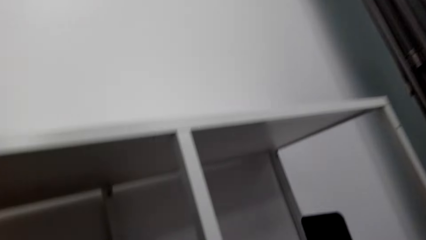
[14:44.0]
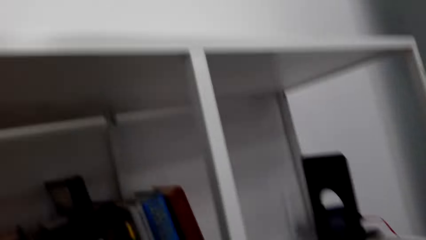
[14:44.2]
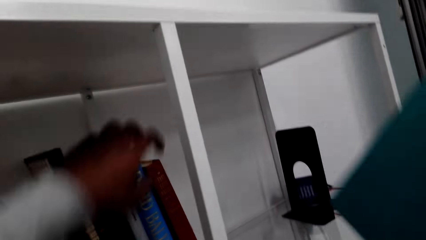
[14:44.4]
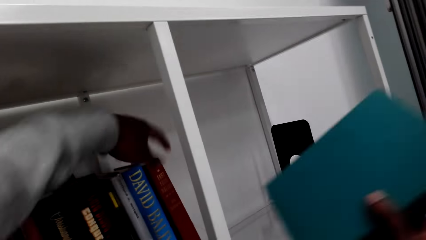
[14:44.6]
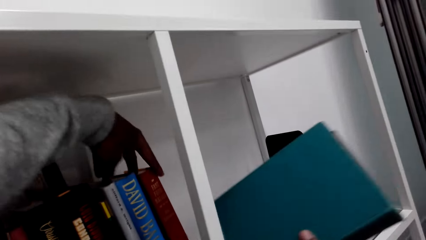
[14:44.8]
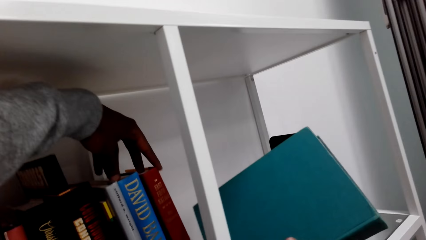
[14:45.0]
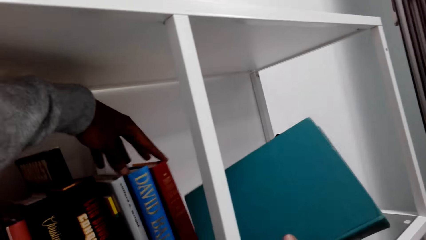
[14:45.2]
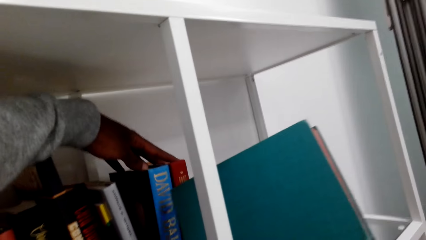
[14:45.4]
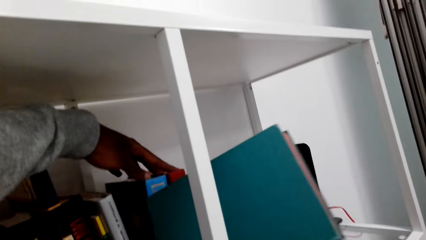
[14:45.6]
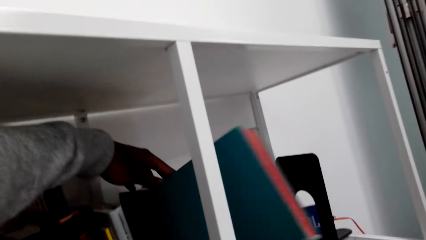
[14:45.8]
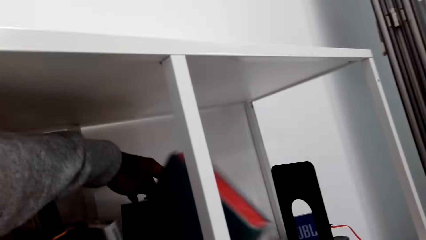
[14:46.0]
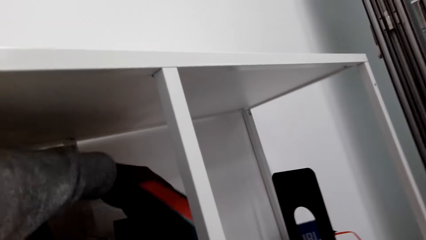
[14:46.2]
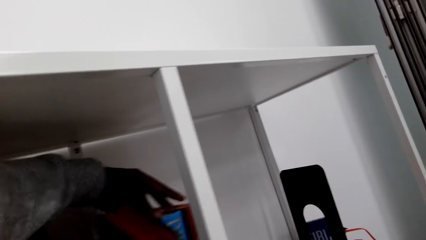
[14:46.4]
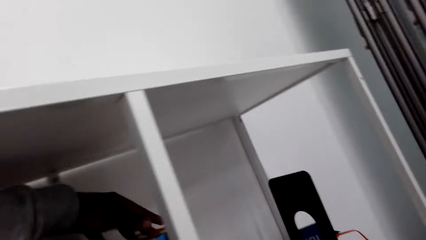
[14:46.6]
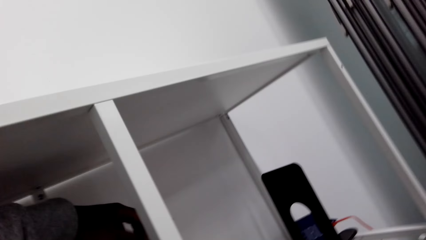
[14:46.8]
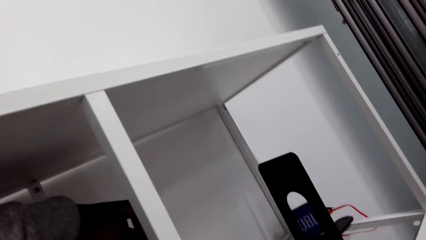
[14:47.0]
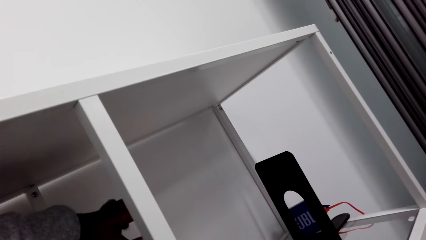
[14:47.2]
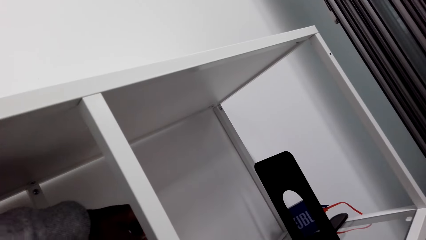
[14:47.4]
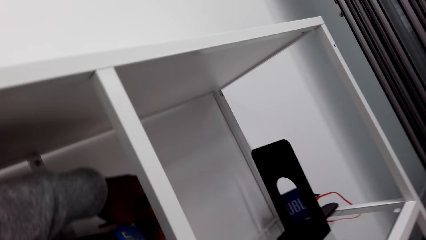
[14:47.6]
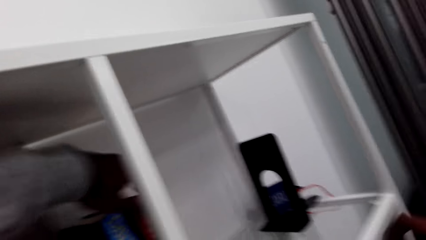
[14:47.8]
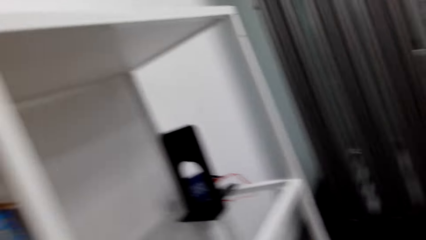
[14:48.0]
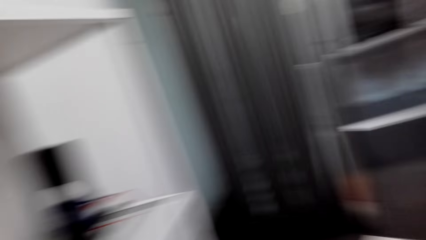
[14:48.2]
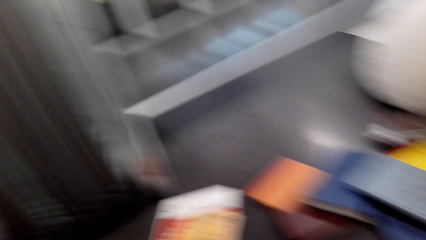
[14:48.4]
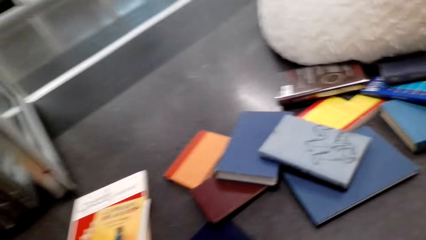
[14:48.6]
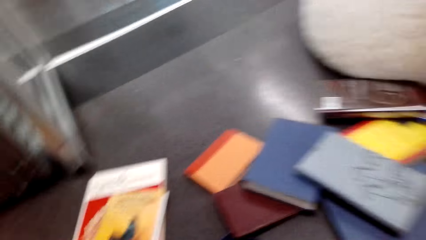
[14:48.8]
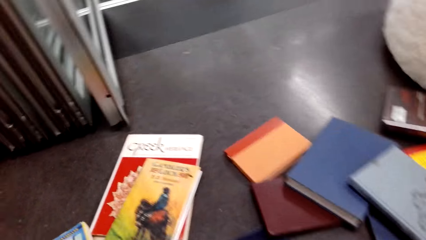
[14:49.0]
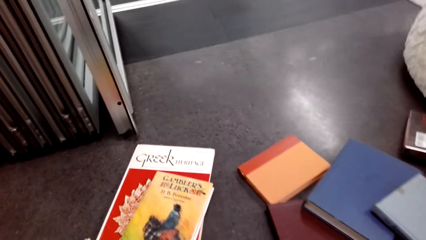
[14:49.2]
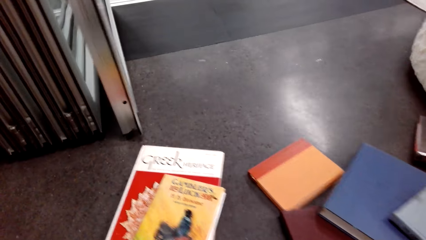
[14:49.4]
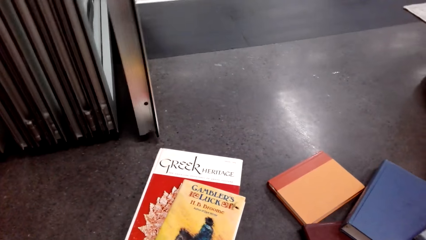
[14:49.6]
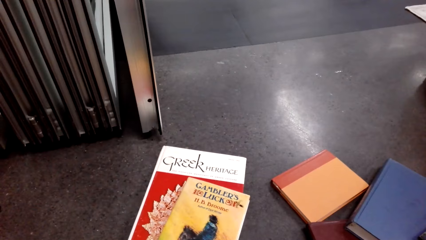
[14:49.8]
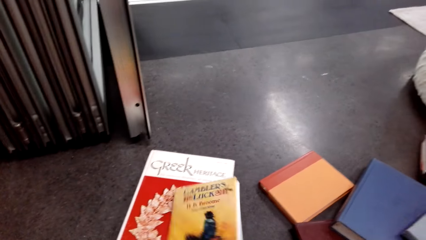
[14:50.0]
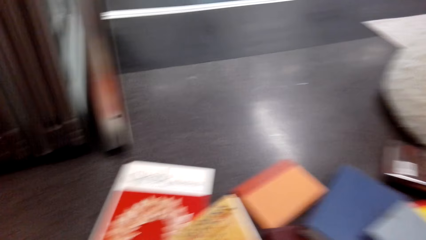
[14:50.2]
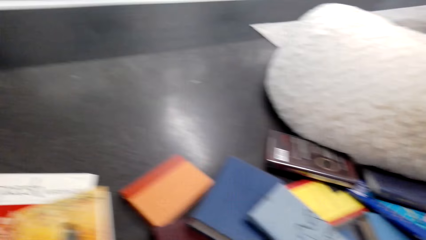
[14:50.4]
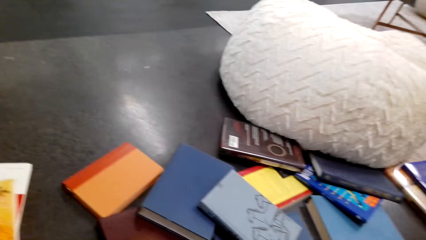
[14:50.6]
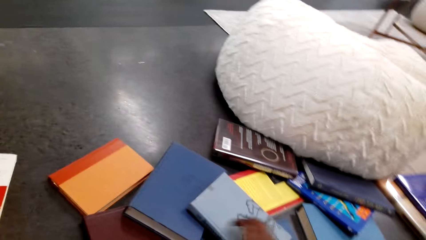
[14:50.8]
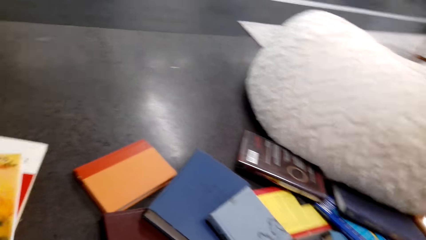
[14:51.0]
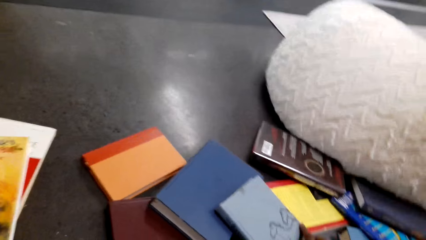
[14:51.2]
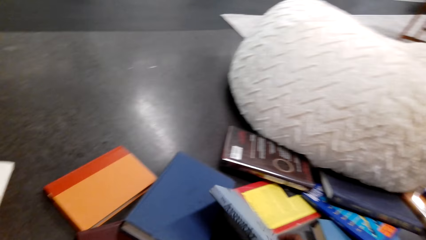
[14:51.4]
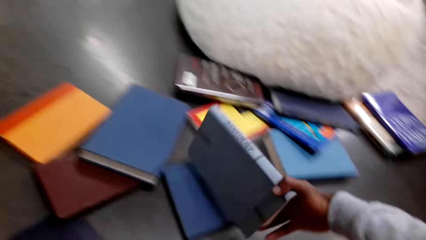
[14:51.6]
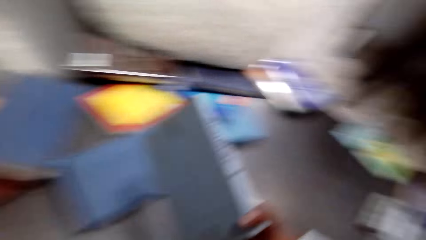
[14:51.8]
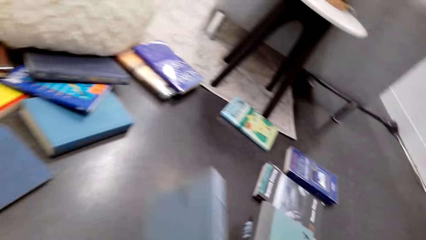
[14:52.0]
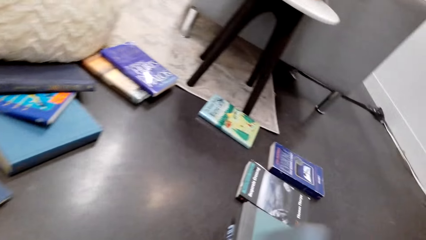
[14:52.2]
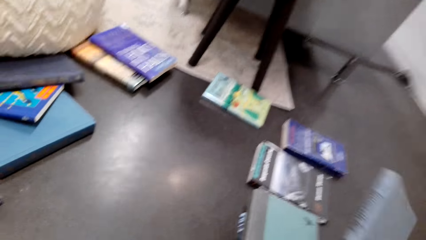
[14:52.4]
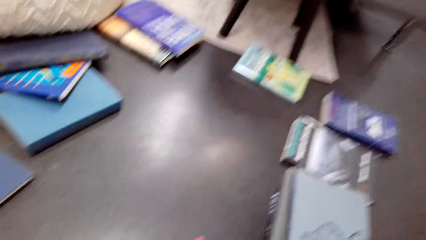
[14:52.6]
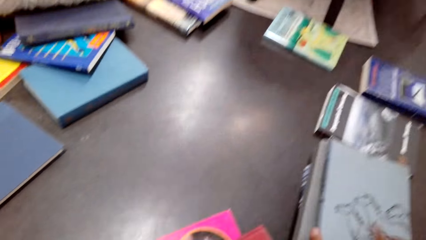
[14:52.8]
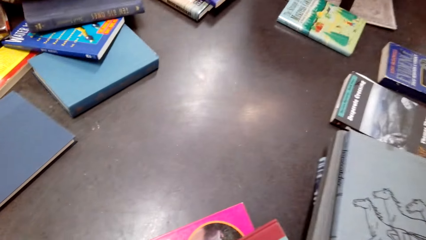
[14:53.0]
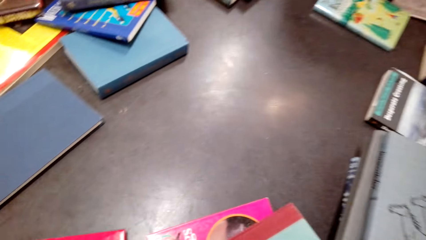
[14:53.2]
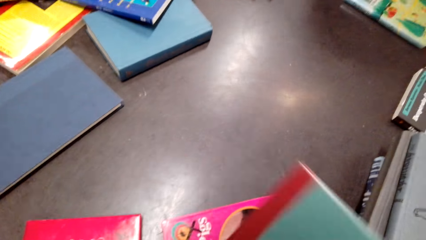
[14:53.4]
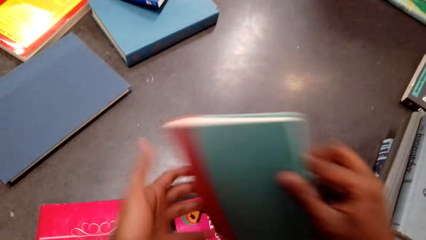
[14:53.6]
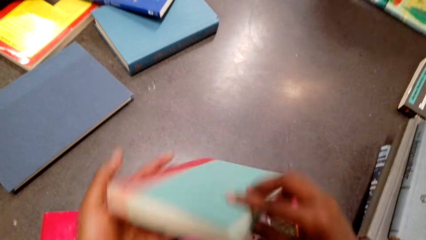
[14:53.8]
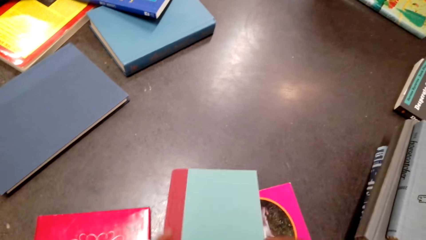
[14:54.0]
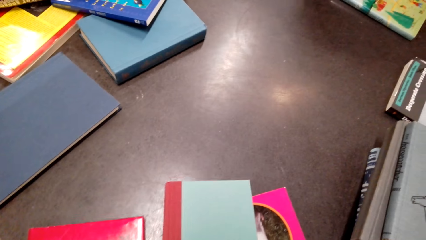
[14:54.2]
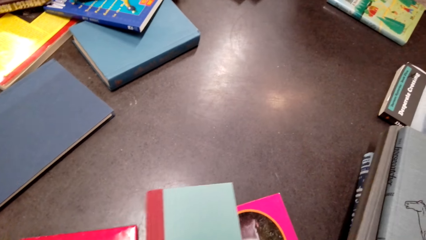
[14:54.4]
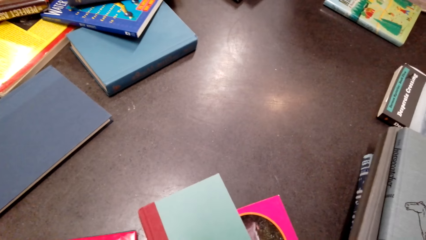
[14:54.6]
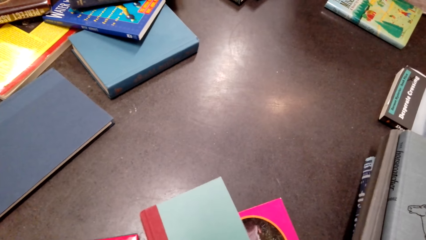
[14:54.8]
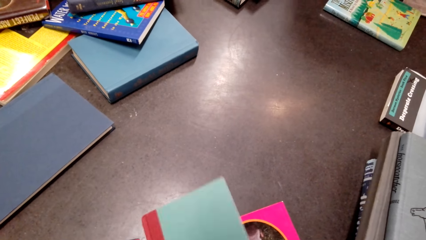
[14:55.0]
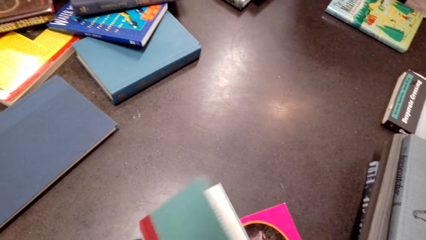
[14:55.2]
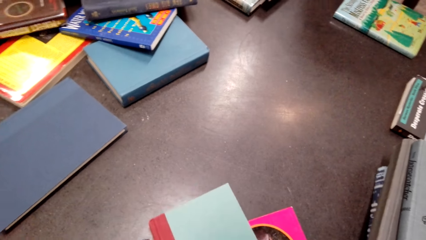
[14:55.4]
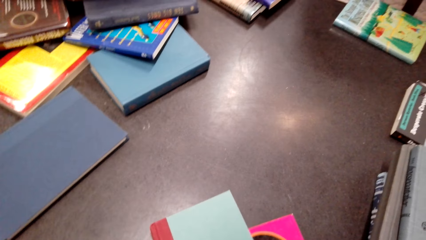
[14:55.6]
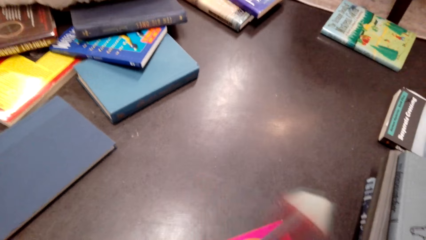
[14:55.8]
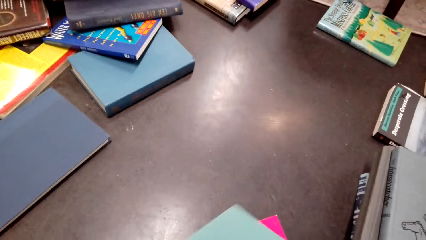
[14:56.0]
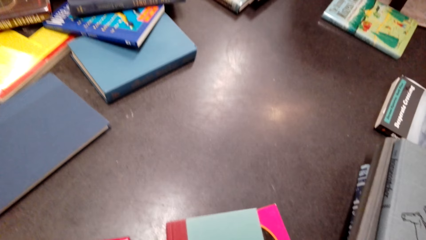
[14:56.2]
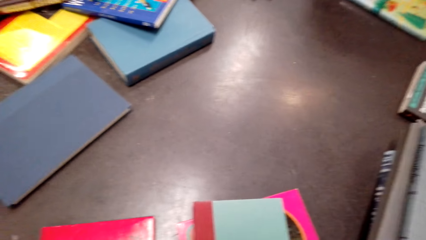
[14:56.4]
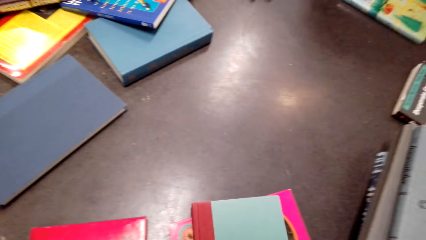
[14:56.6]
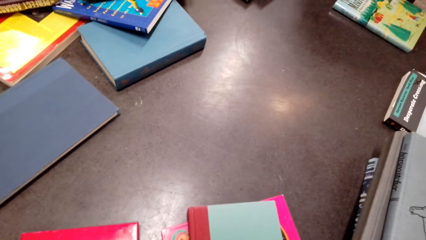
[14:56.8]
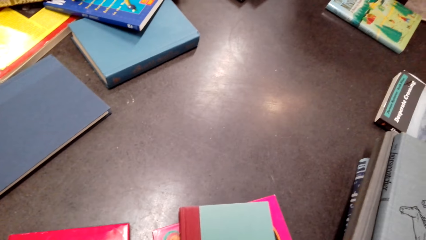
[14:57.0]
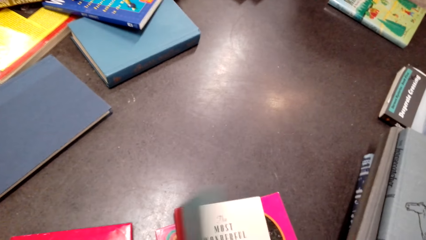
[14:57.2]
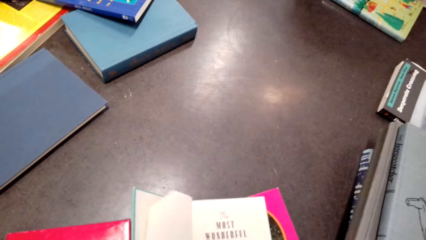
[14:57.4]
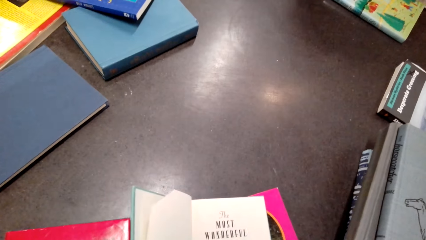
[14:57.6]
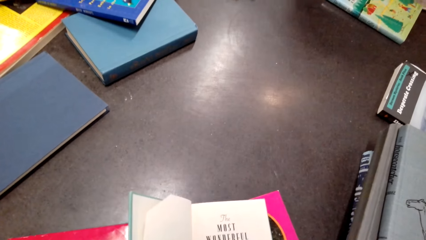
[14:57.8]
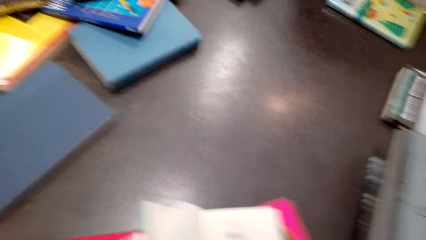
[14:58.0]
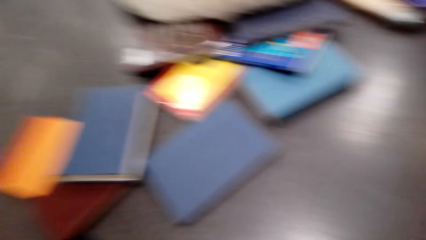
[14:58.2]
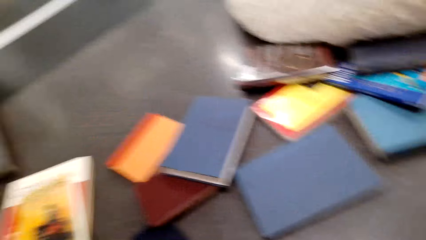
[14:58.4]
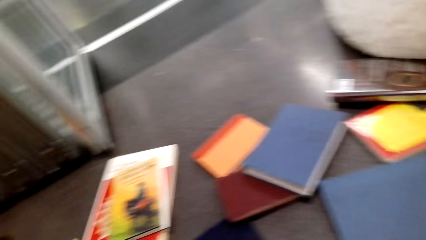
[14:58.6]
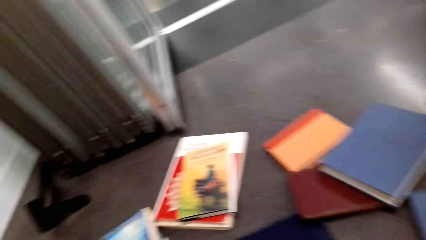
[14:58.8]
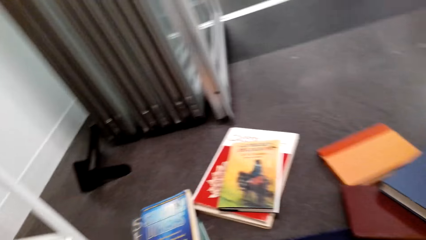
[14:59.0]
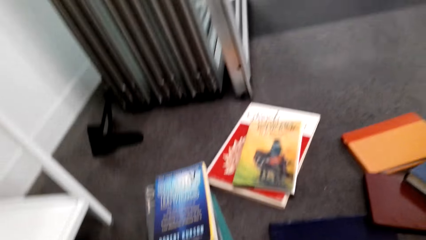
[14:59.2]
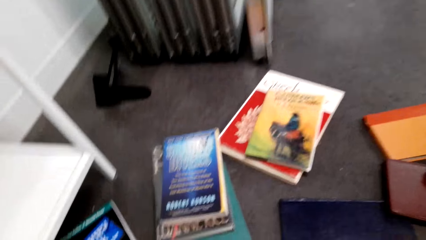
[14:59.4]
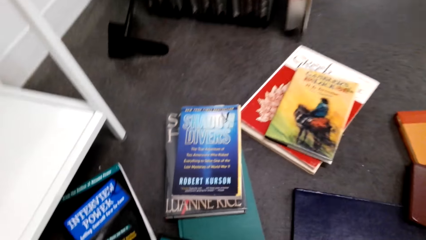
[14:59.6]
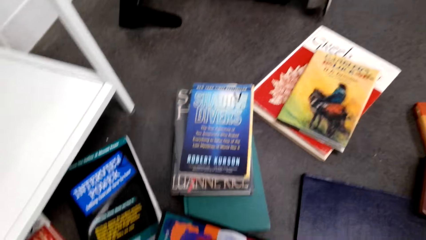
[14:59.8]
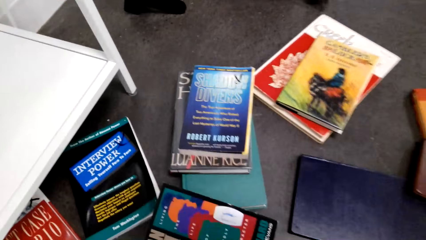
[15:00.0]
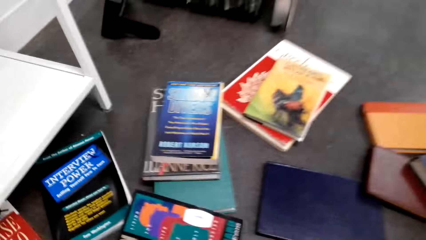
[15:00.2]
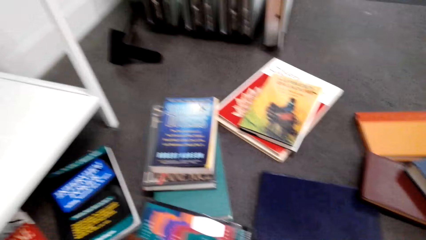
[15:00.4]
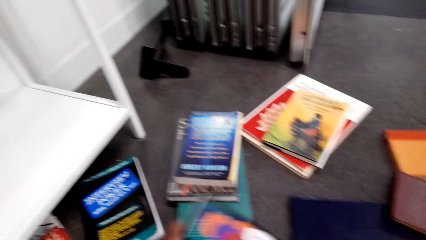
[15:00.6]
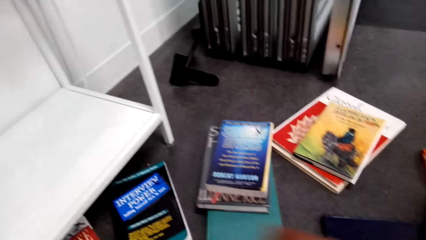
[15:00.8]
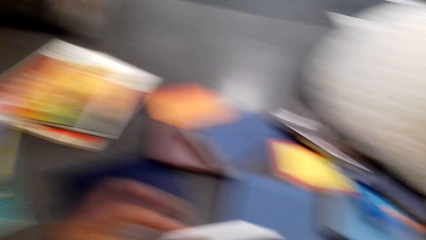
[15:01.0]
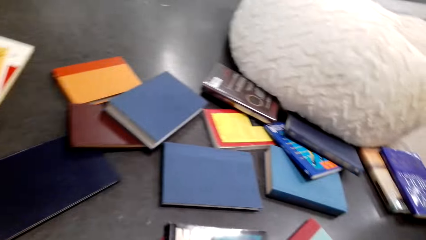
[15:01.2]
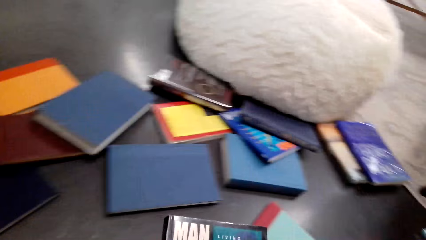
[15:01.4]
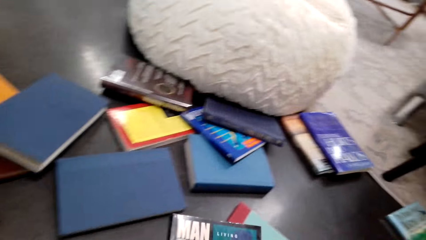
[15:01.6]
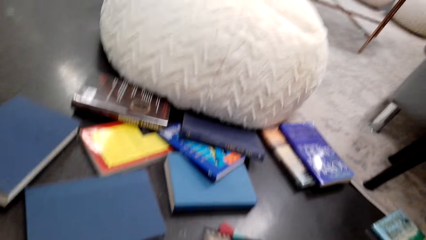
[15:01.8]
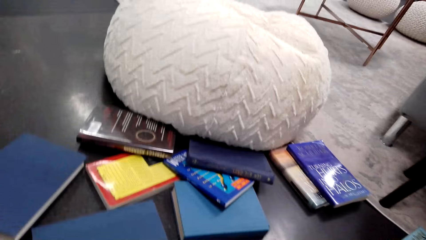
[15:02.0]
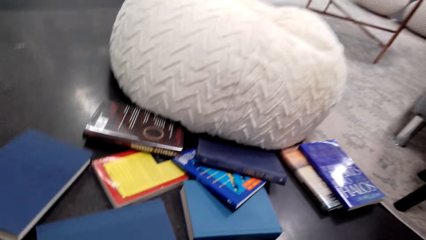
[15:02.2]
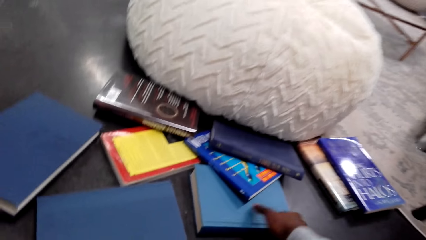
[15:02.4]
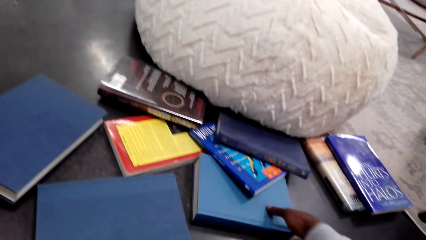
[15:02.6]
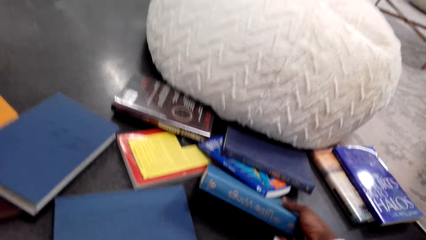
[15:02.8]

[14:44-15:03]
The camera wearer puts a book on the shelf. They pick a book from the floor. They pick a book from the floor again. They place the book on top of the books. They touch the other books on the floor. They pick a book from the floor. They peruse through the book. They pick a book from the floor.
